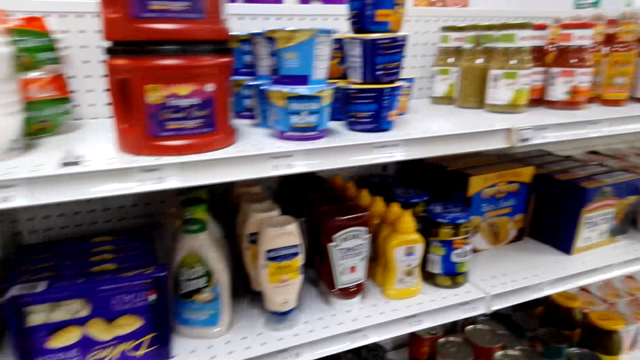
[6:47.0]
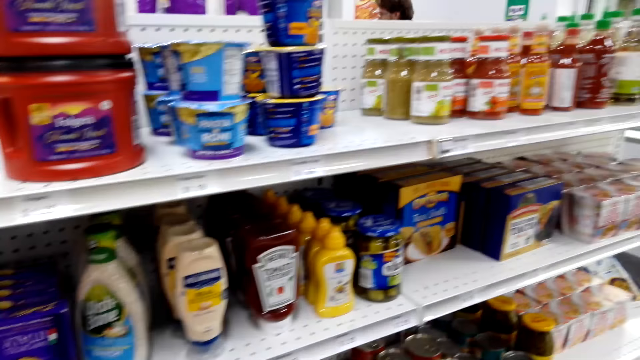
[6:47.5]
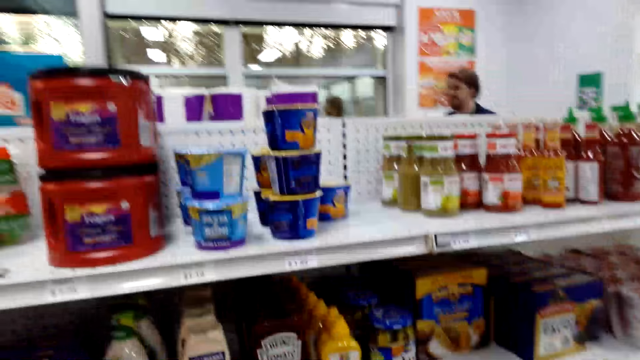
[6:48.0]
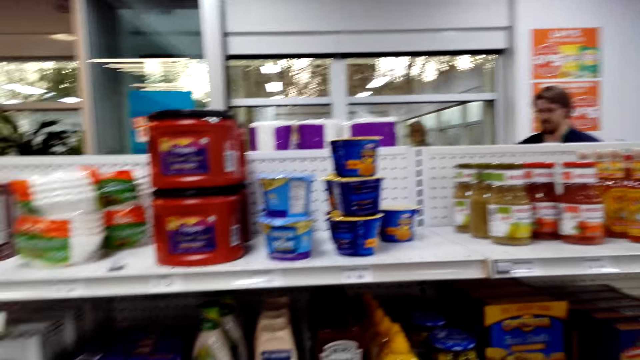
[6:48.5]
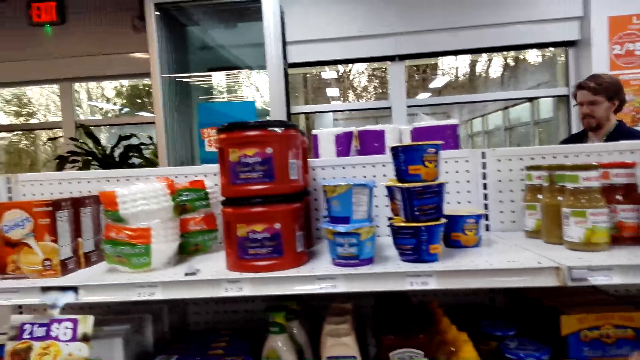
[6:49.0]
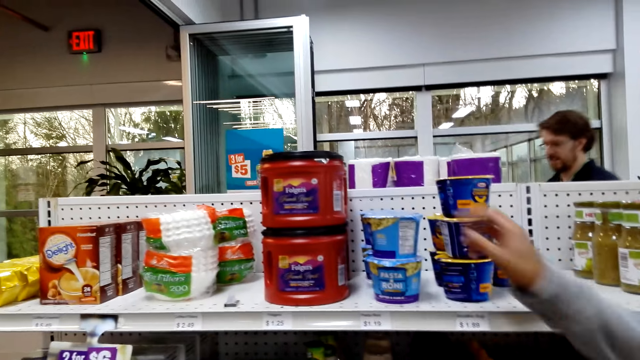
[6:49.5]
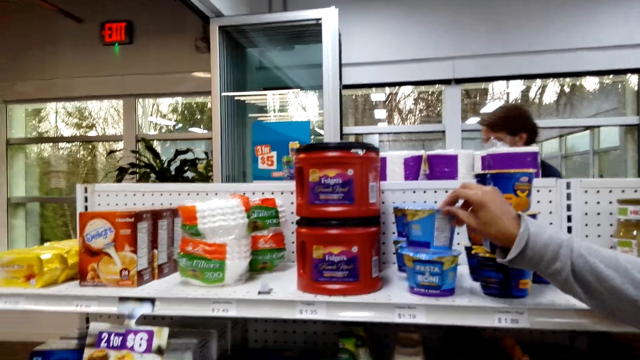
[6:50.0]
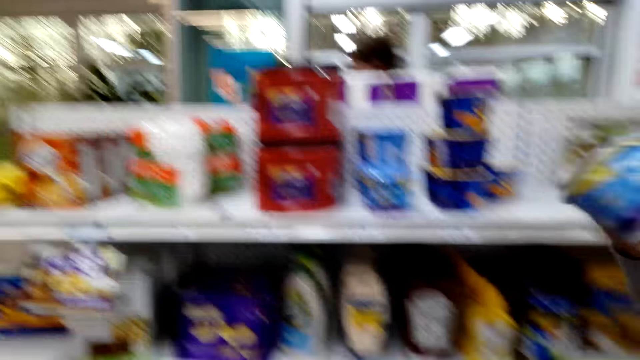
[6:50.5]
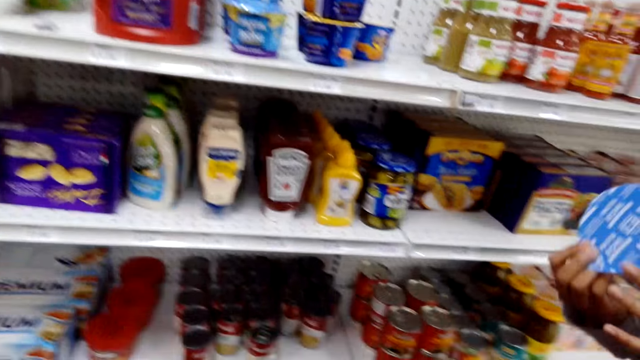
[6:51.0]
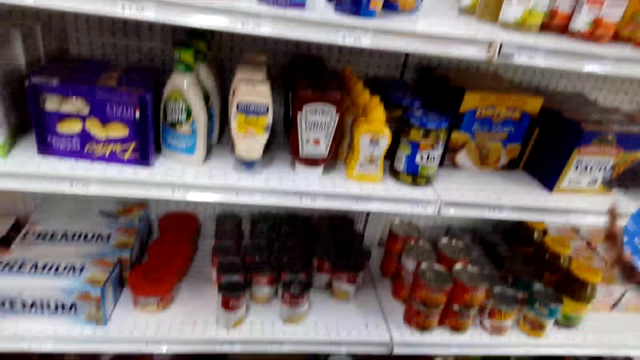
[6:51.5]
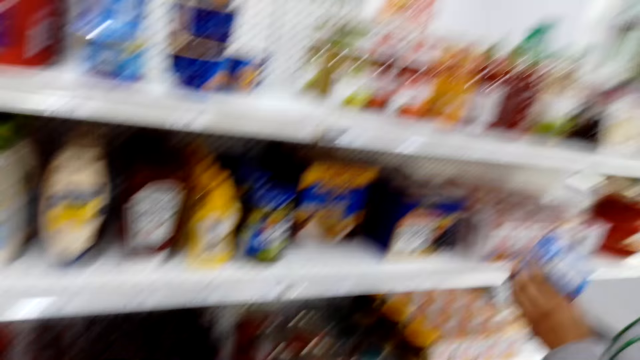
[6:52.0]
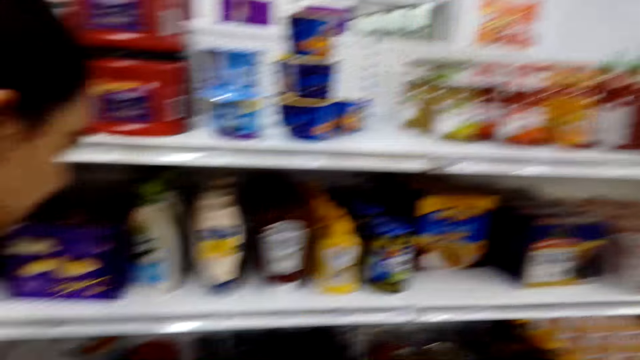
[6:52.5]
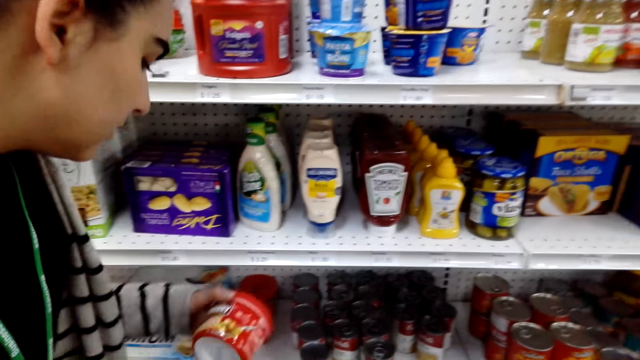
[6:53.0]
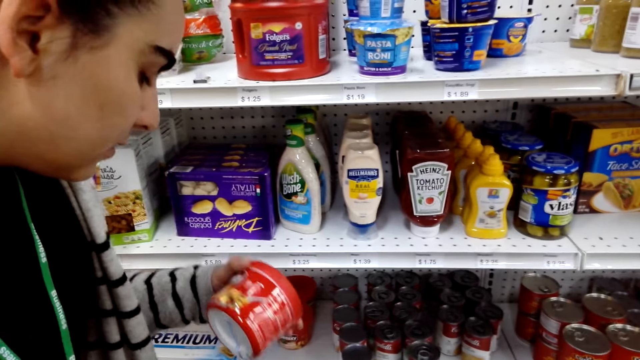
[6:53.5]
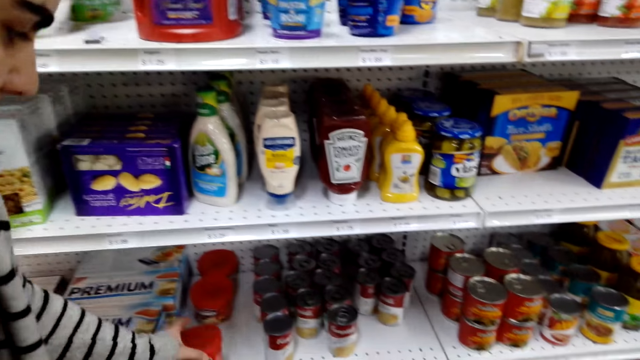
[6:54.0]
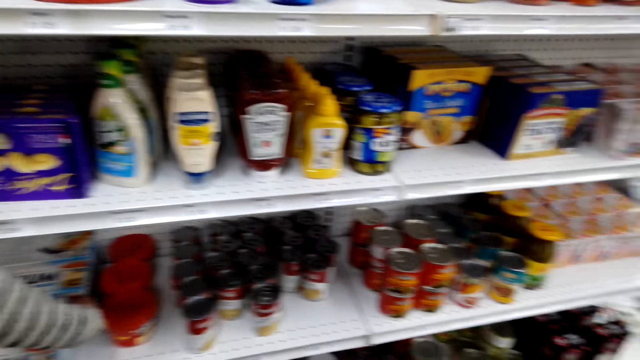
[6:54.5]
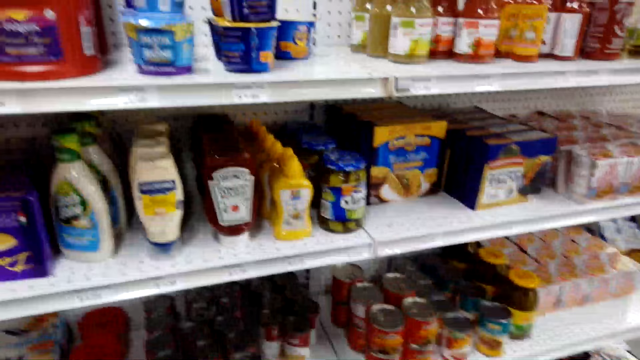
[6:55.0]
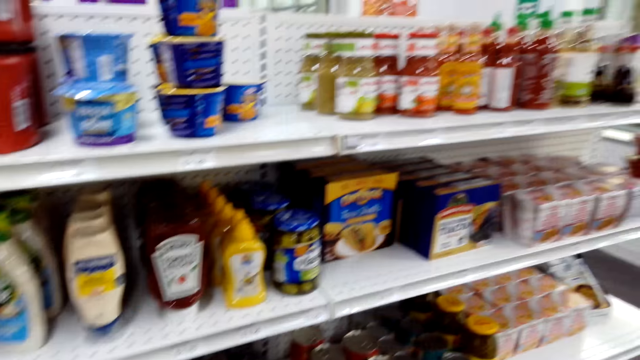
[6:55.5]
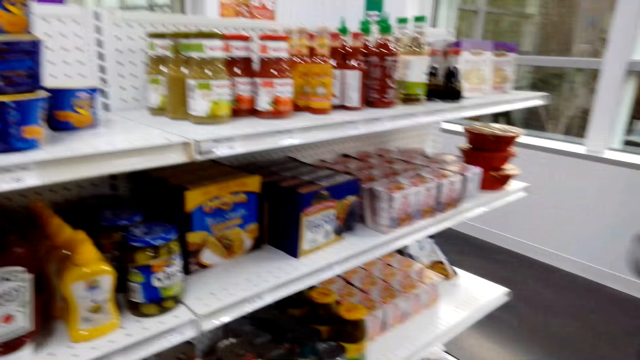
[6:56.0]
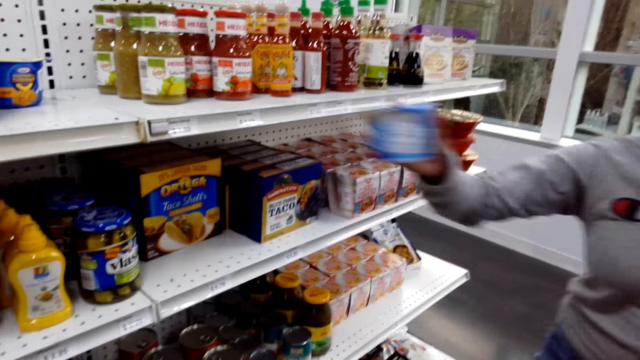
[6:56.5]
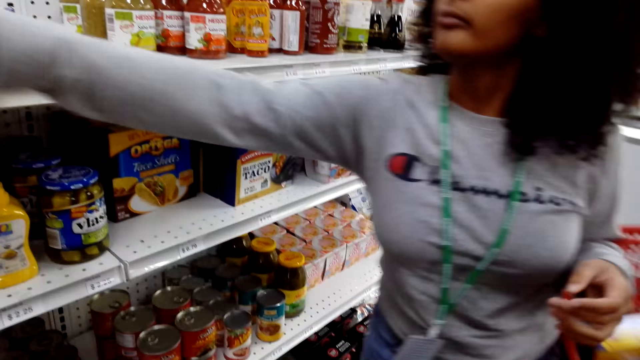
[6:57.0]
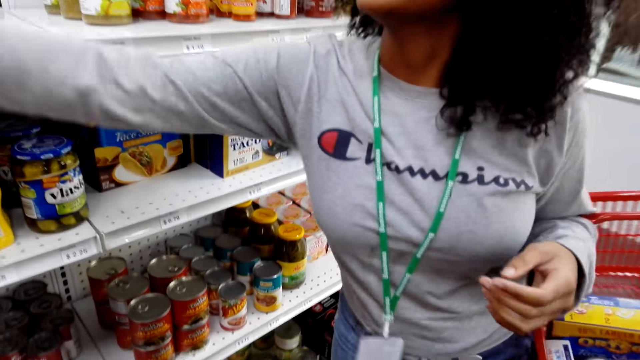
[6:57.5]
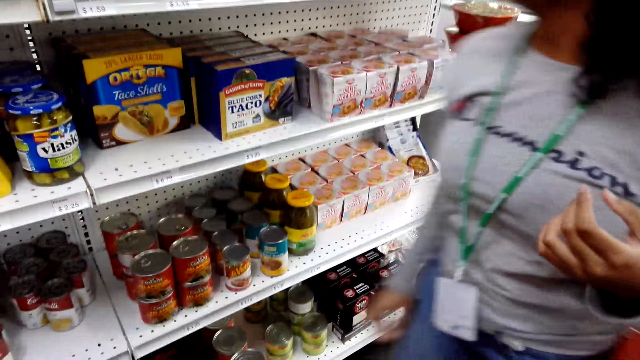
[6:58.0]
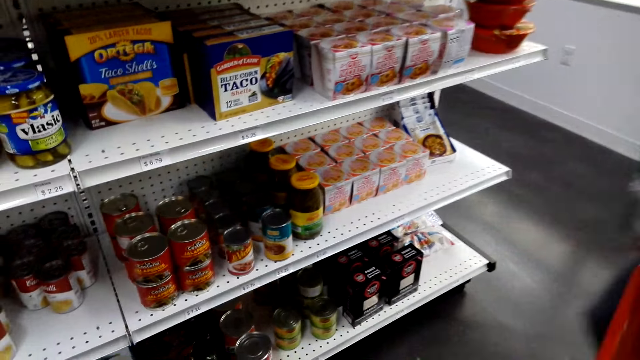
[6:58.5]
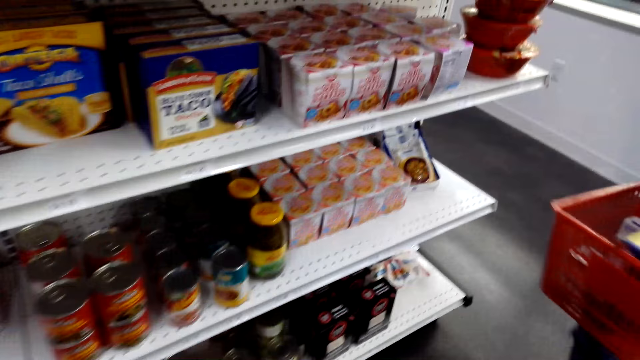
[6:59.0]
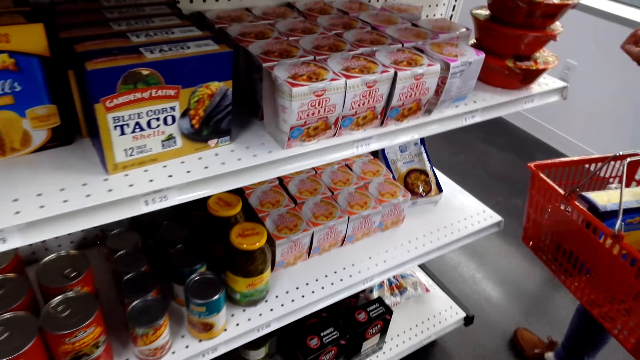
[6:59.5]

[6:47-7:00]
A lady checks something. A woman picks the Ortega taco shells and picks the Pasta Roni butter. The camera wearer picks an item. The lady puts something on the shelf. The camera wearer returns the item on the shelf. Another lady gives the first lady something.

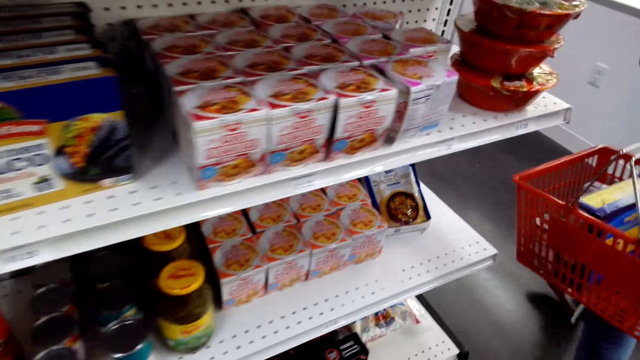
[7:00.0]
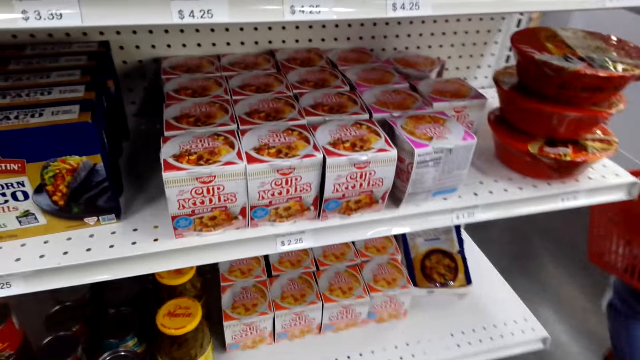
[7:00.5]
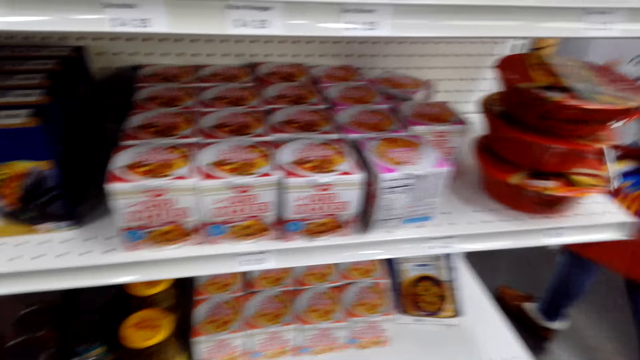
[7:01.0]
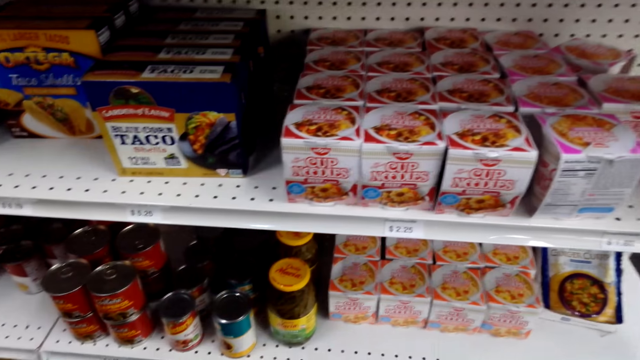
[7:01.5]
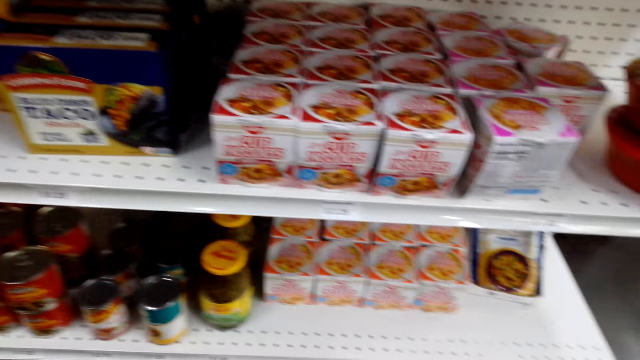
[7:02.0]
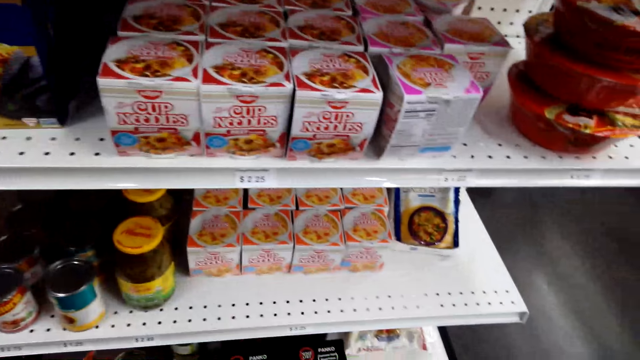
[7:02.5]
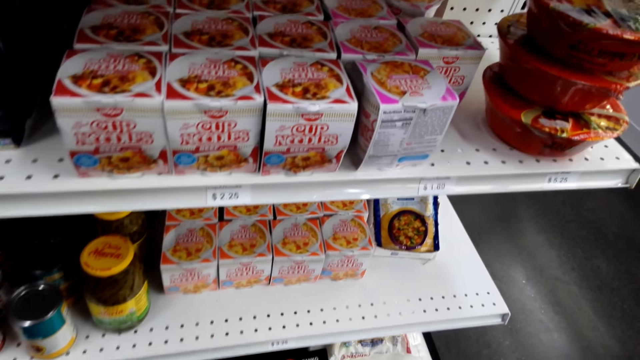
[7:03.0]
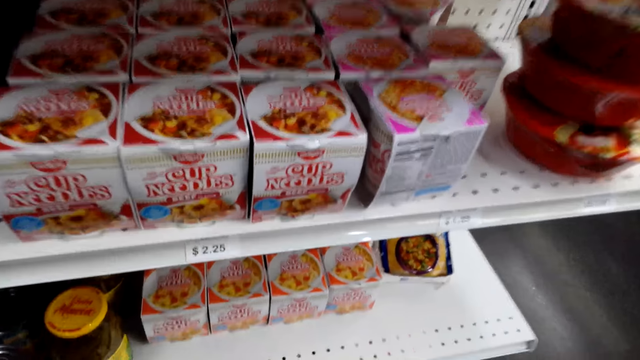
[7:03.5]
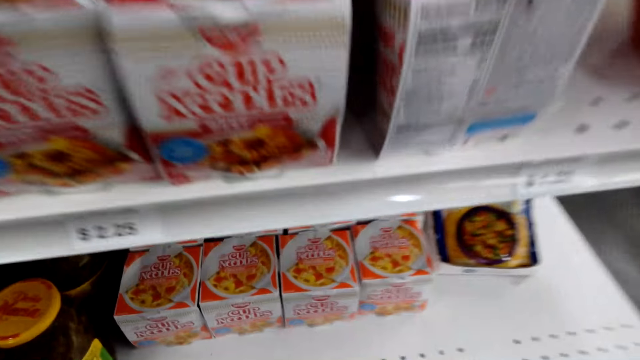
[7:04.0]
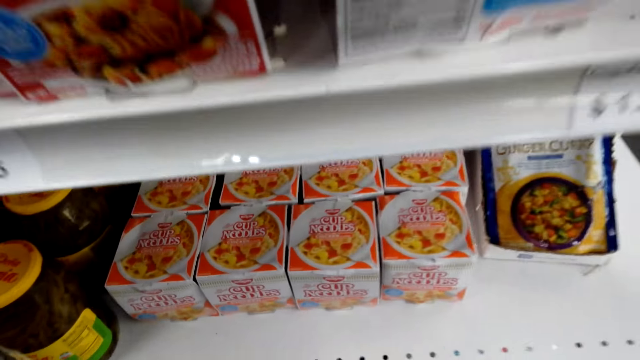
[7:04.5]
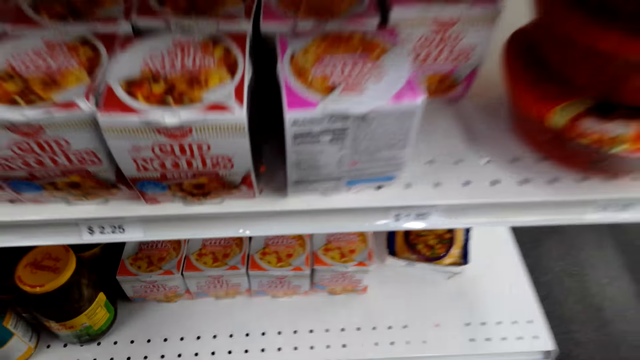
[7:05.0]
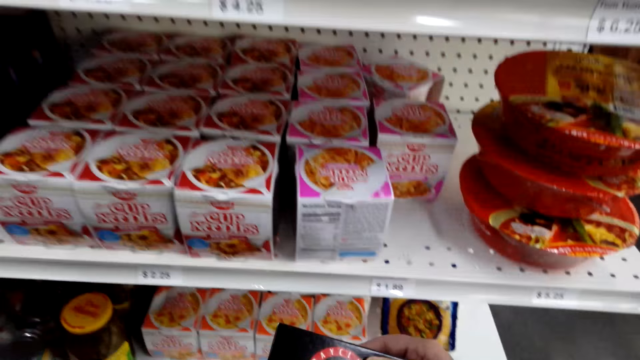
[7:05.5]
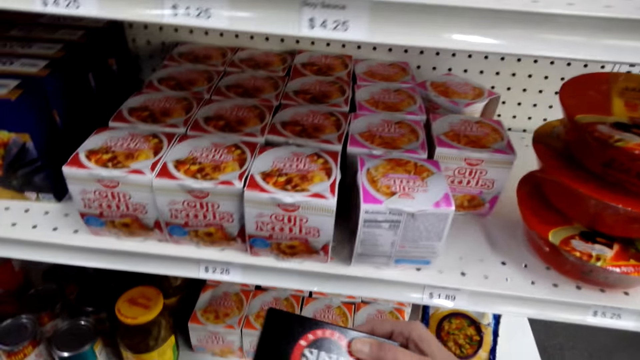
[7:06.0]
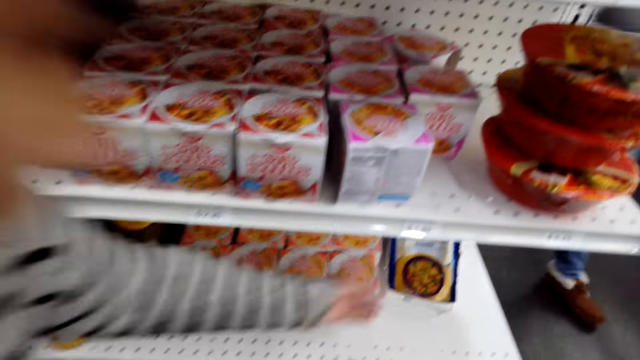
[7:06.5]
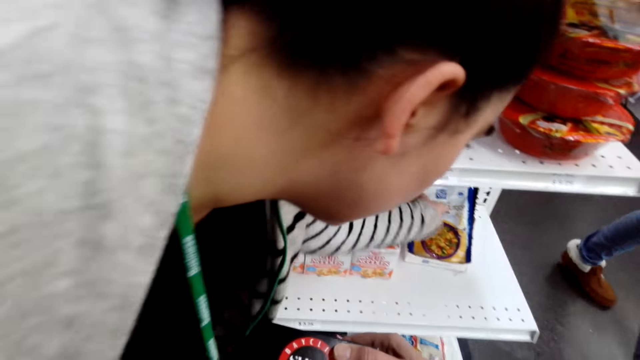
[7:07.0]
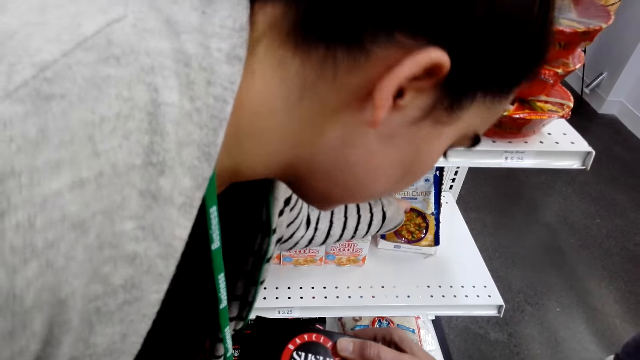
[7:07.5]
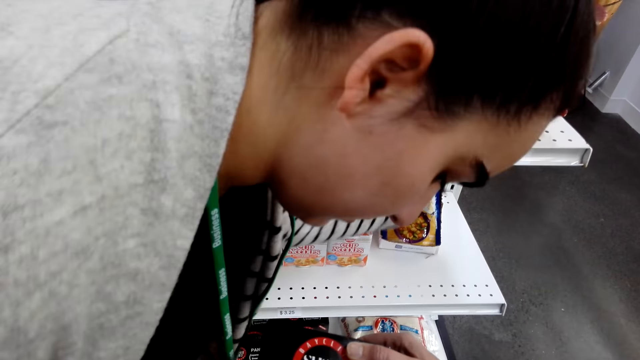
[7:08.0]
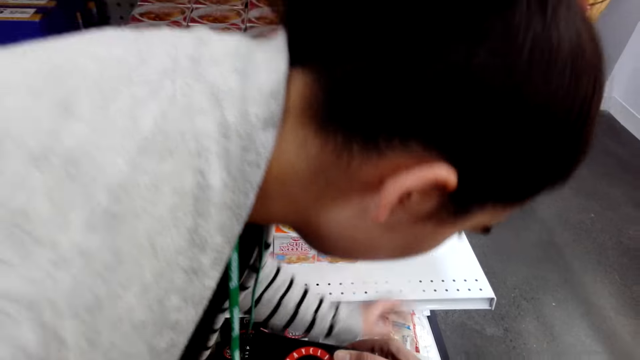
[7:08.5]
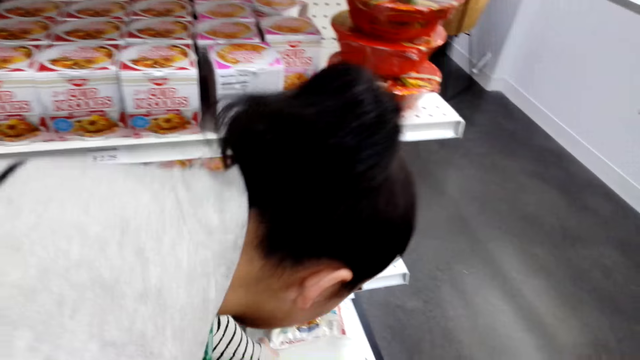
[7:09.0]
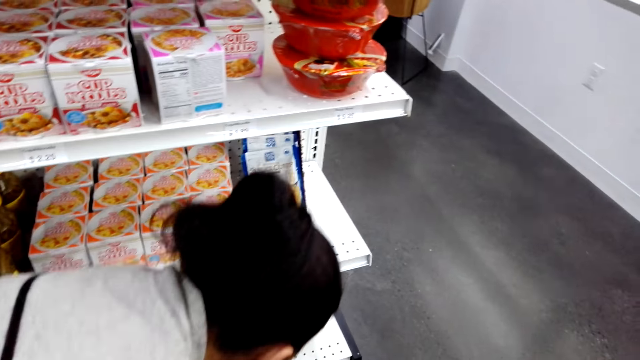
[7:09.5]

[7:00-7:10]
A lady carries a shopping basket. The camera wearer picks an item. Another lady checks something. The camera wearer picks an item again.
